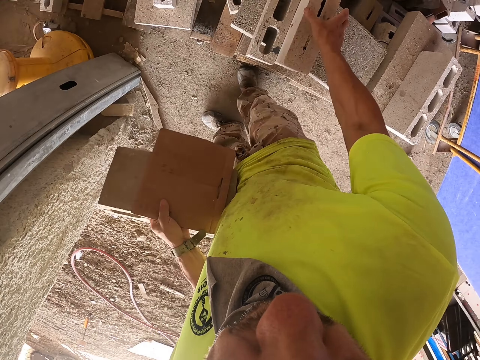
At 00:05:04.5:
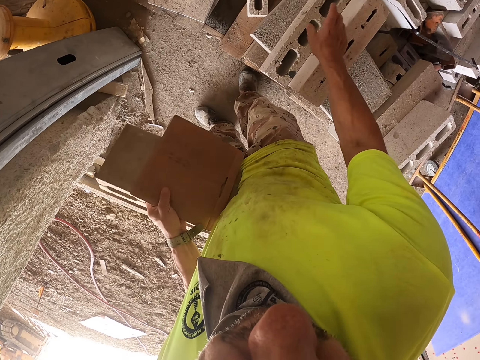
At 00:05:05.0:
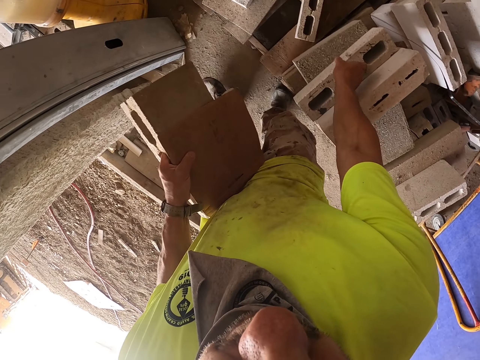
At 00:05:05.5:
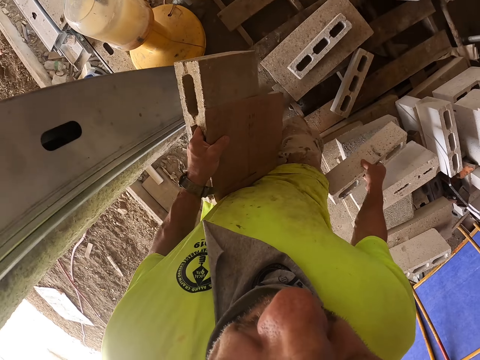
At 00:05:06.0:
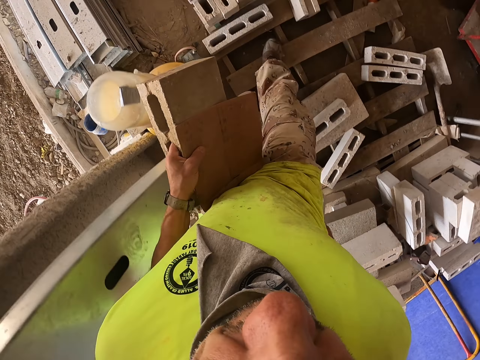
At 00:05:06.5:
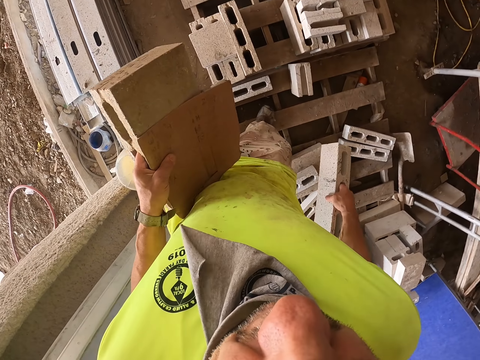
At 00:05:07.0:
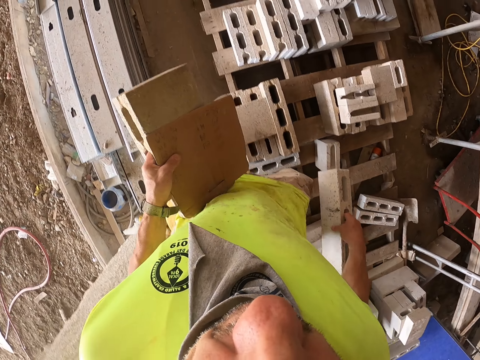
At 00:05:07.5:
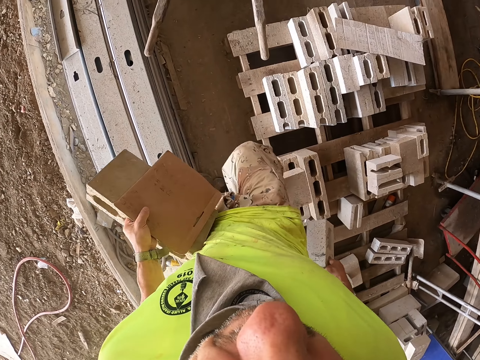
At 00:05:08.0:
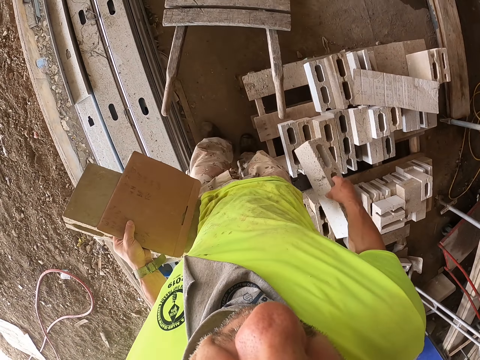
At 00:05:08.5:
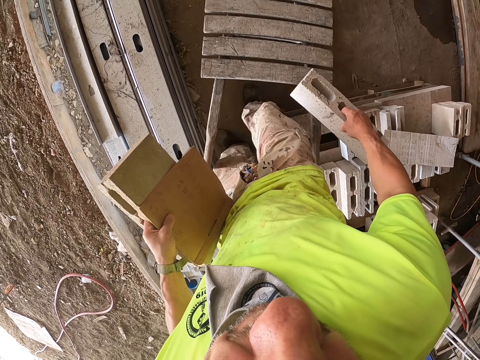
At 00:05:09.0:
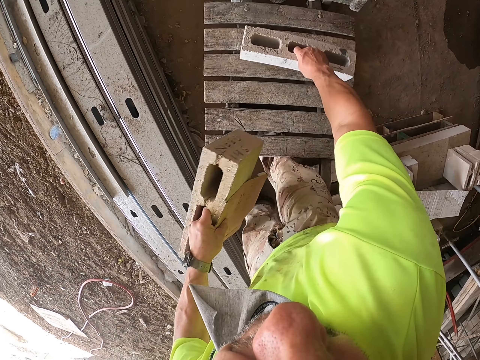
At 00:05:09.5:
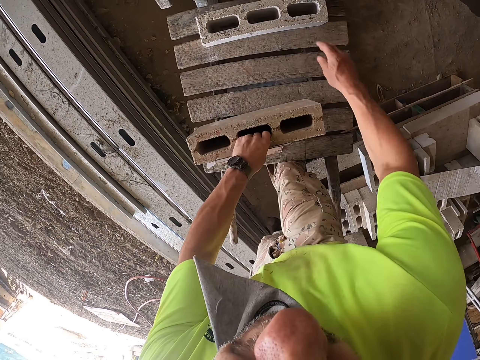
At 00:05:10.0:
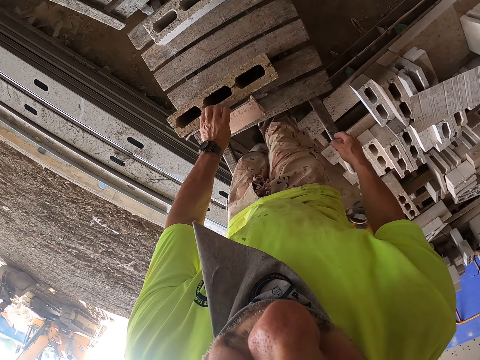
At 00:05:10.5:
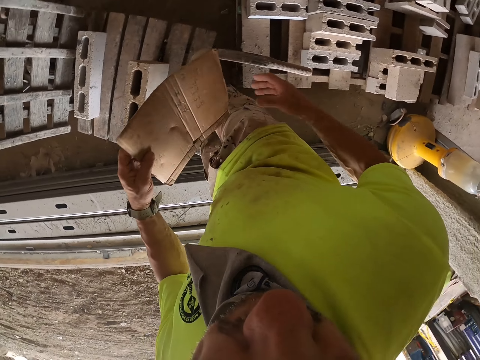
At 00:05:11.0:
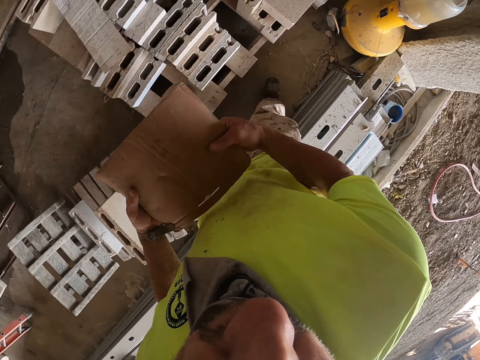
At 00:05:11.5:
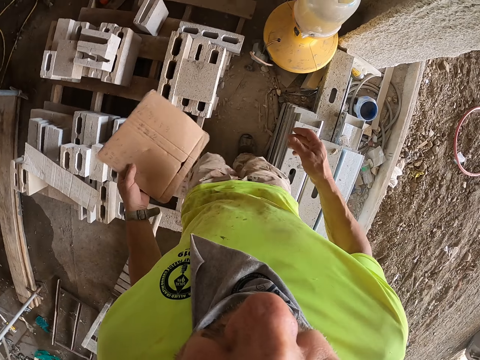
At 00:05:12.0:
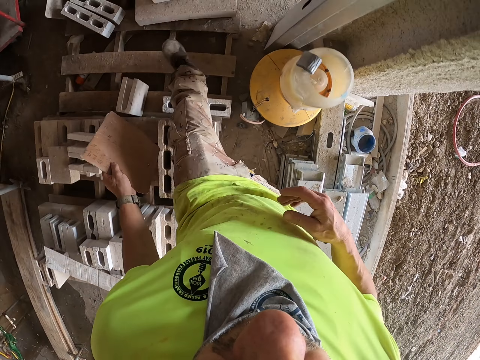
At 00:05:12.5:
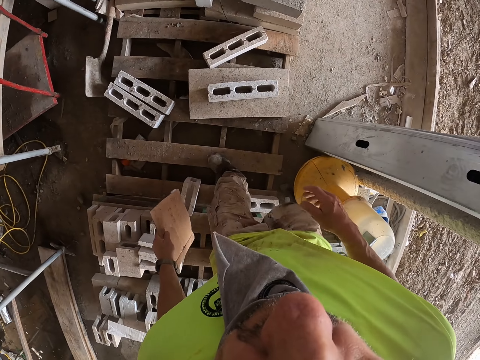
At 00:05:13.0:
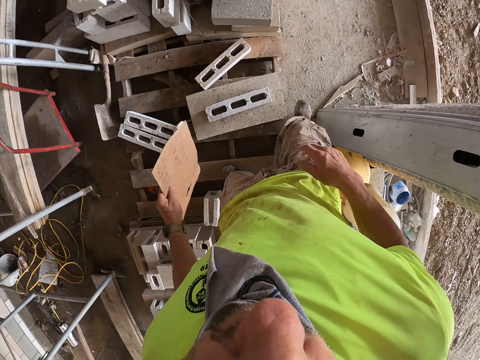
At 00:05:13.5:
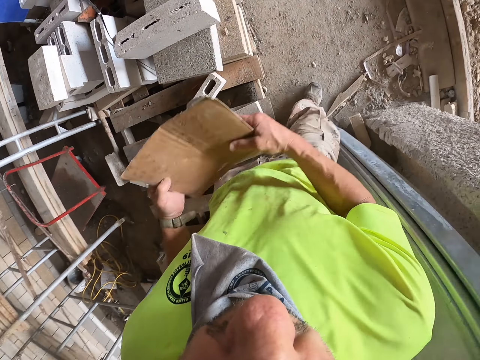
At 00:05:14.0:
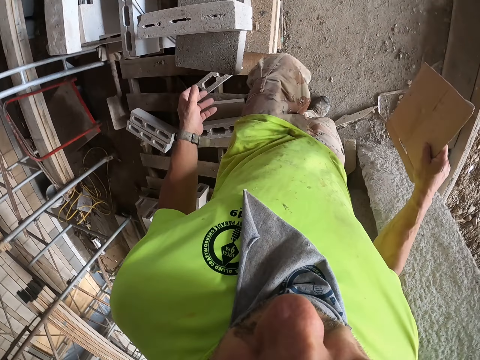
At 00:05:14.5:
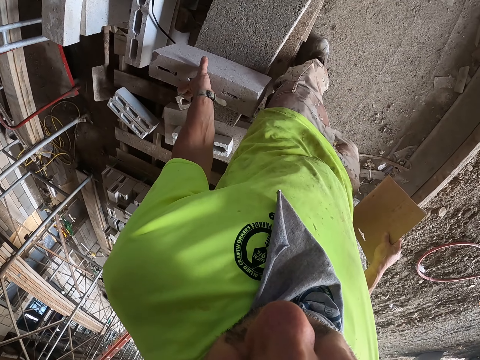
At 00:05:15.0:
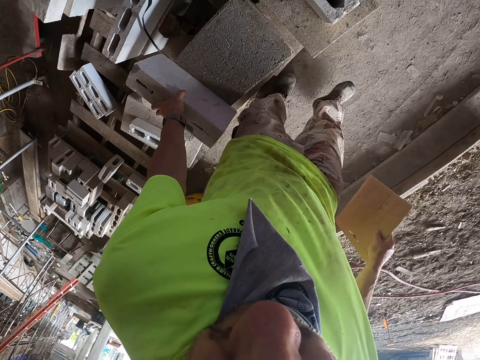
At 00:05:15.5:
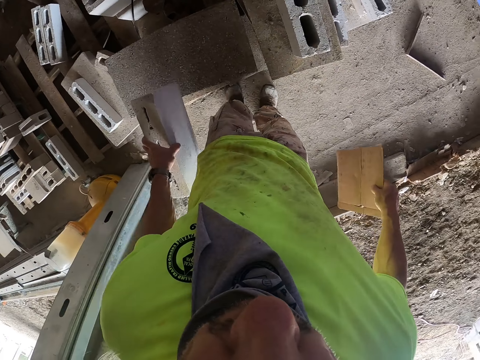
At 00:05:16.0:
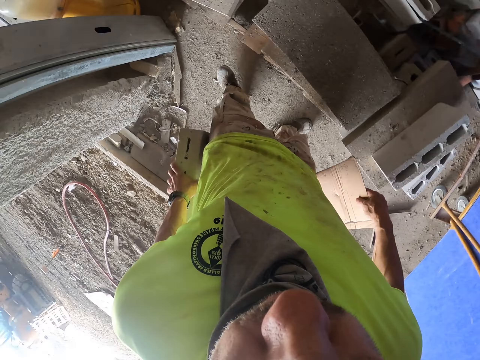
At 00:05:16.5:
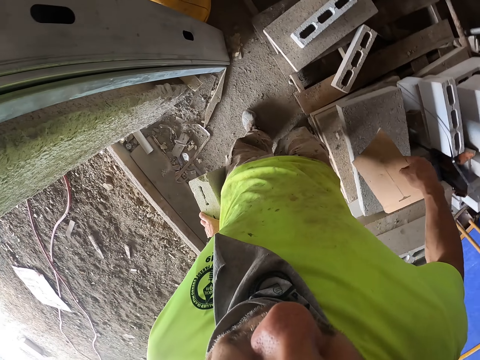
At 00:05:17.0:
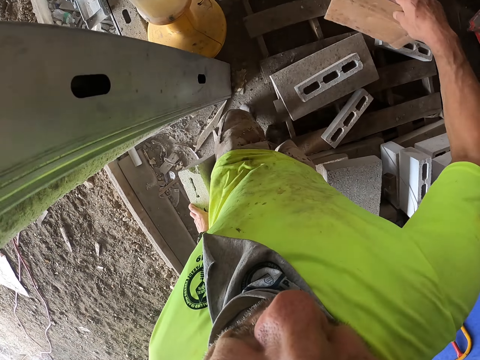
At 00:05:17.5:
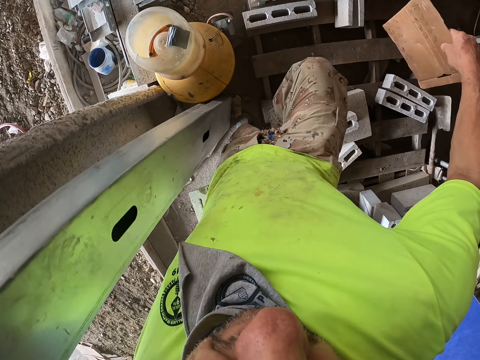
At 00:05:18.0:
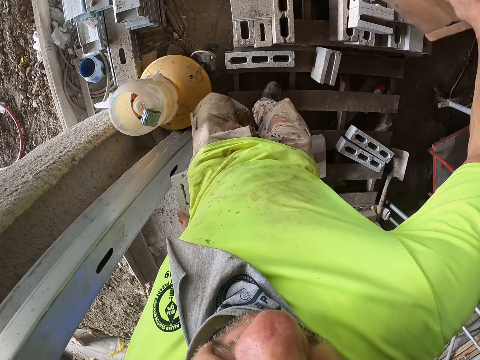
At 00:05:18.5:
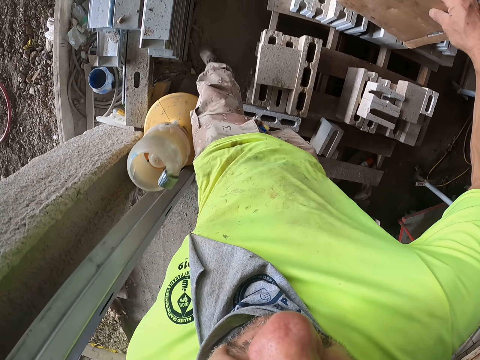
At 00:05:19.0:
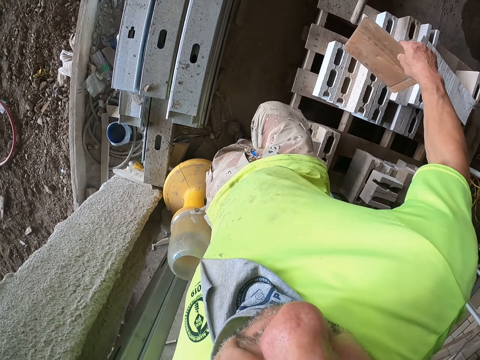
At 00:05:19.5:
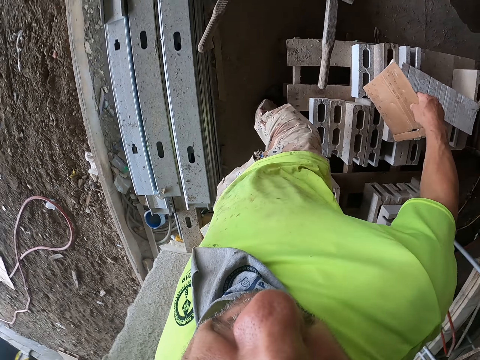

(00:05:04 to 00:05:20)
The camera wearer lifts a brick with hands. They pick up the brick, walk around the construction site beside the bricks, and place the brick on the cart. They place the brick on the cart again. They pick up paper or a carton with a hand, hold the paper with both hands, walk around the construction site over the bricks, and place the paper on the other hand. They hold the carton with the other hand. They walk around the construction site, pick the brick with a hand, hold the brick, lift the brick, and walk around the construction site over the bricks.

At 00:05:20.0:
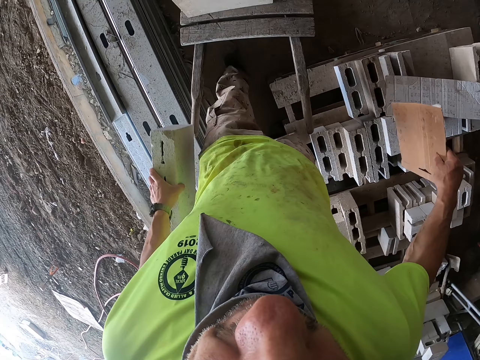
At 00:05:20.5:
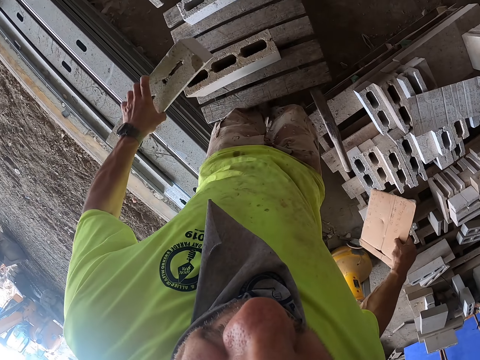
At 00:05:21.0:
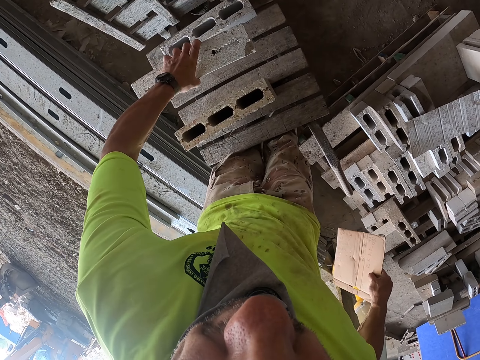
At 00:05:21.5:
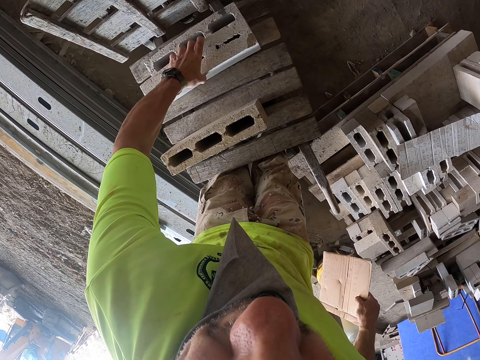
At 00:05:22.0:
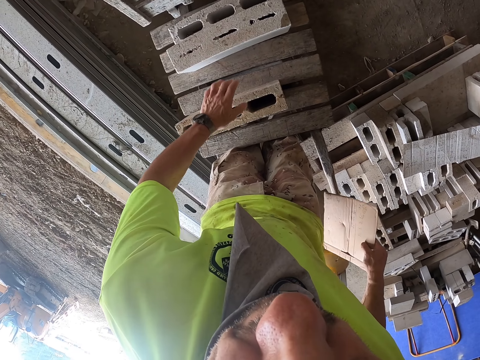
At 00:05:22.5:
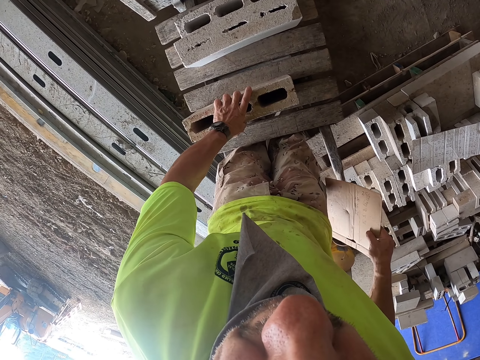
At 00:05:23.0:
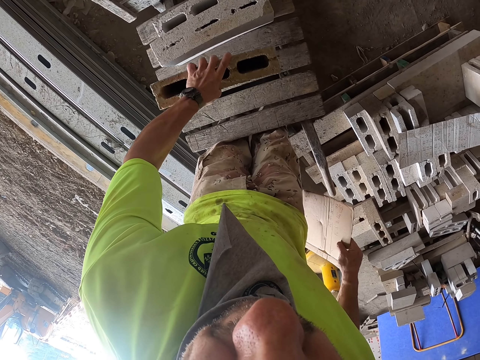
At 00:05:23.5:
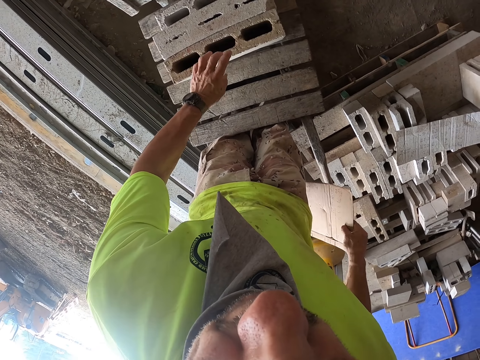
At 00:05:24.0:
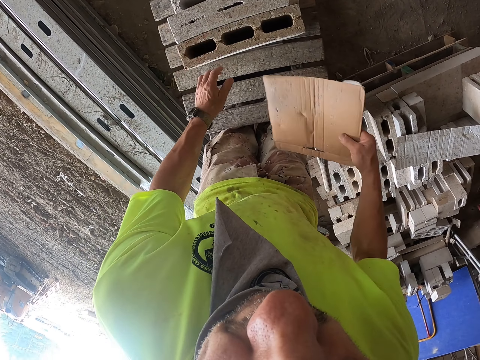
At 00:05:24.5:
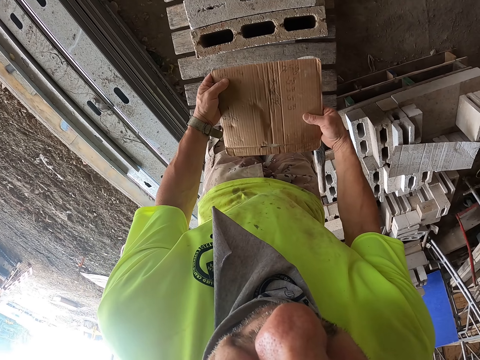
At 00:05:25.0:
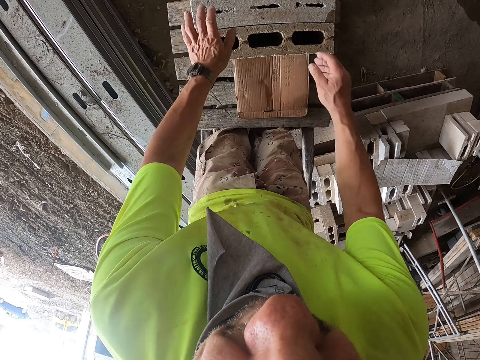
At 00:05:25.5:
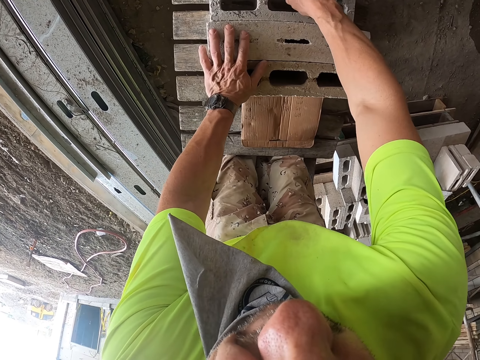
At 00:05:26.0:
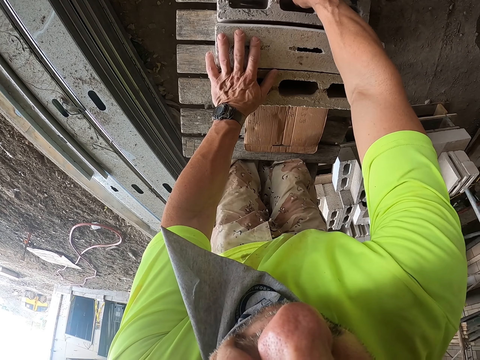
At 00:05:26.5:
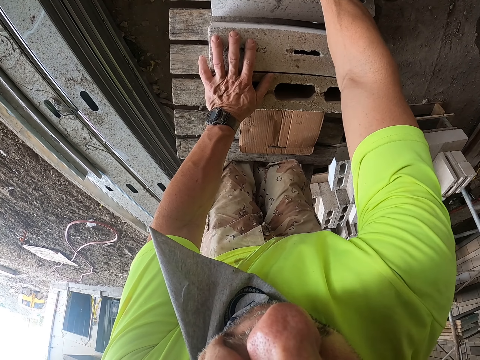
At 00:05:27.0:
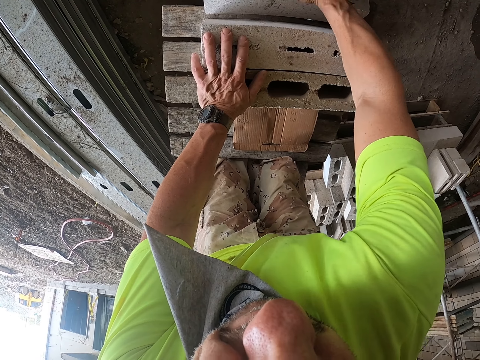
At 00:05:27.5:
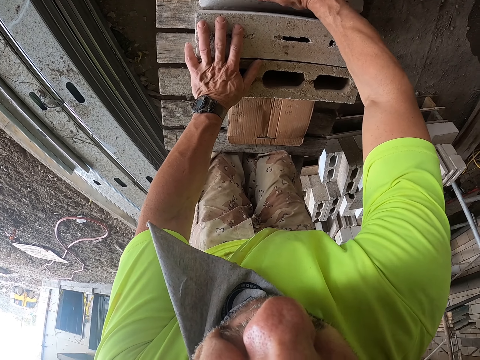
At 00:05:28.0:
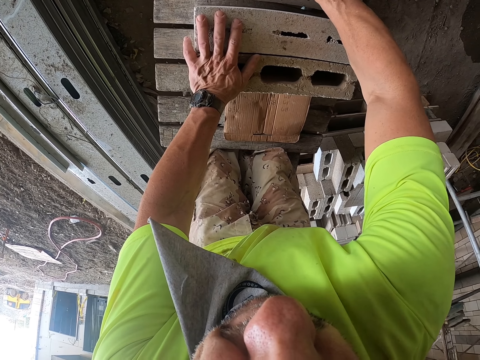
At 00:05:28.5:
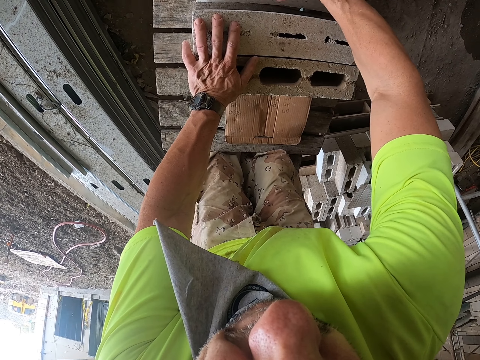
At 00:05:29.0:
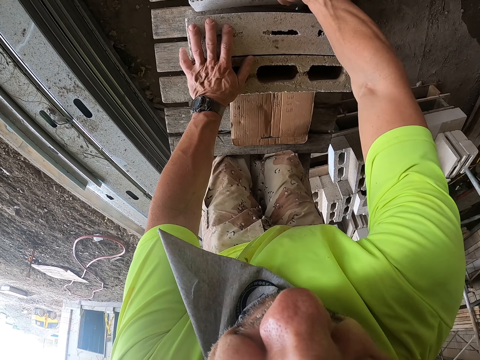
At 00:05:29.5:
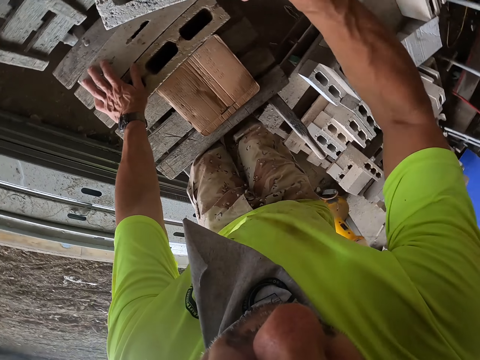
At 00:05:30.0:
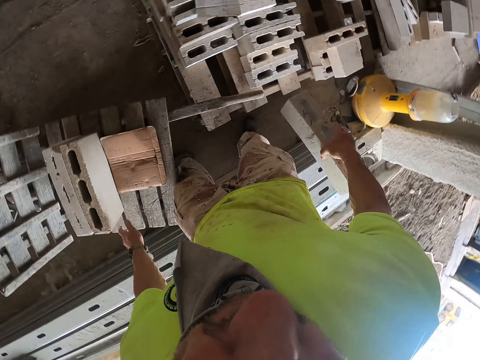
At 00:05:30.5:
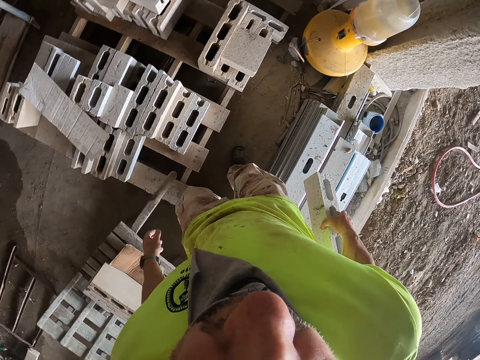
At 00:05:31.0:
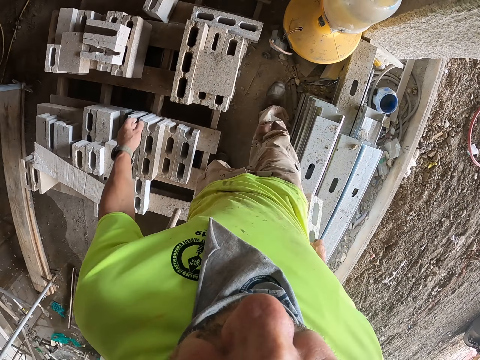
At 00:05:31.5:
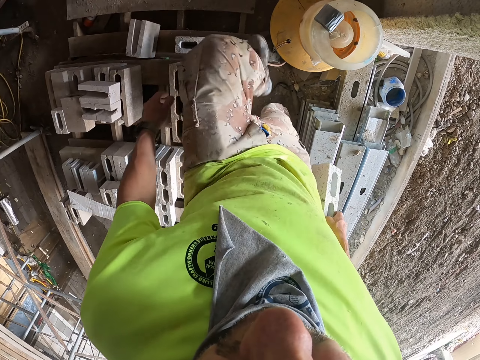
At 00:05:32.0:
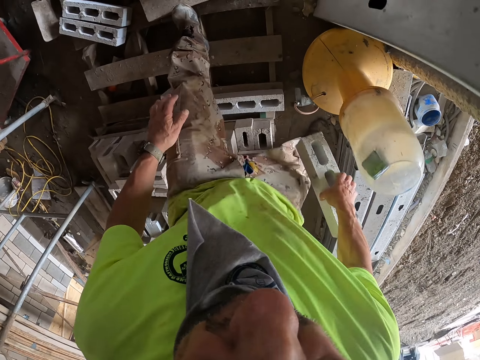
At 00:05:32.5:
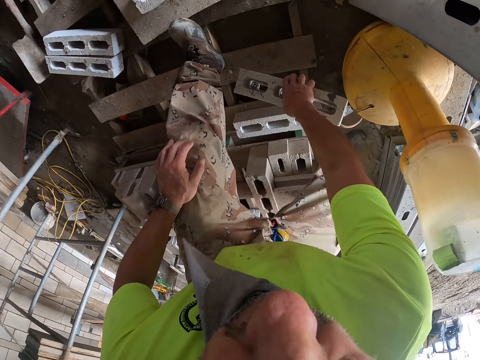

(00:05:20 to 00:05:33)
The camera wearer places a brick on the cart. They move the brick on the cart, hold paper with both hands, drop the paper on the cart, place a hand on the brick, lift the brick from the cart, and hold the brick. They walk around the construction site over the bricks and lift the brick.
